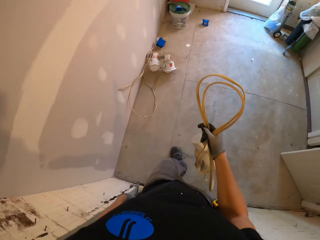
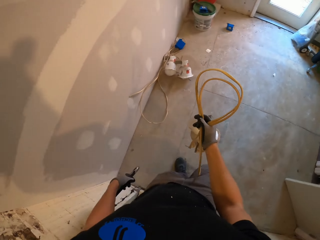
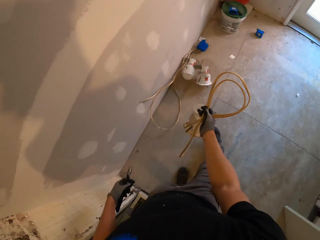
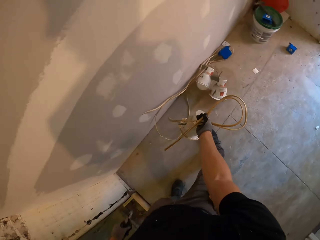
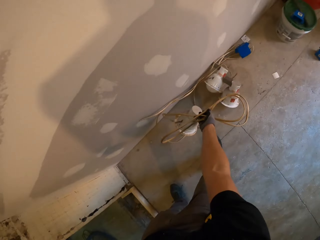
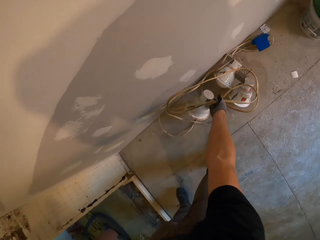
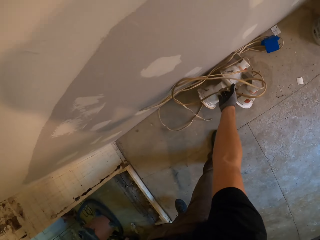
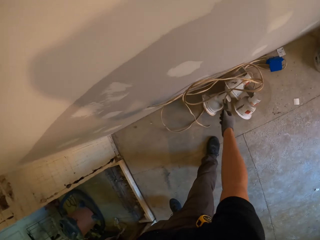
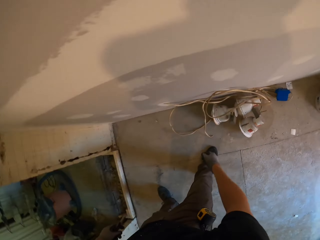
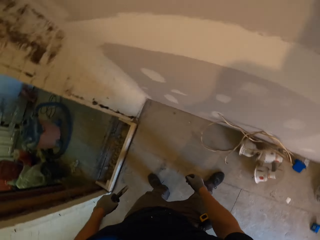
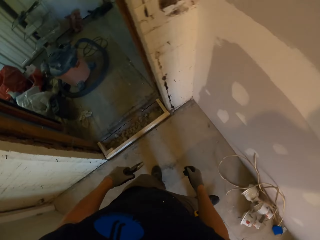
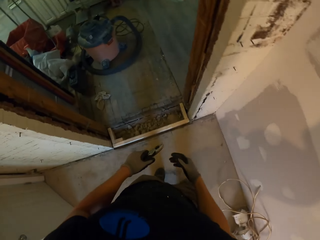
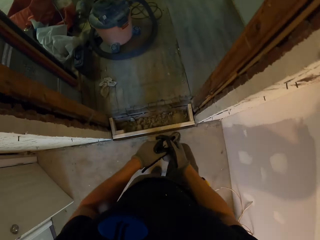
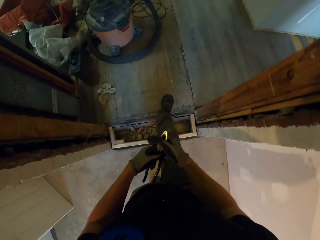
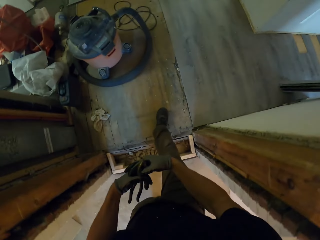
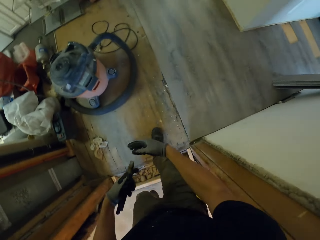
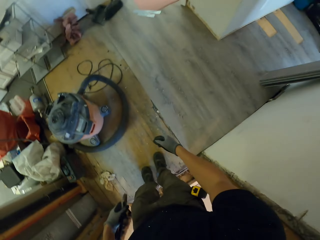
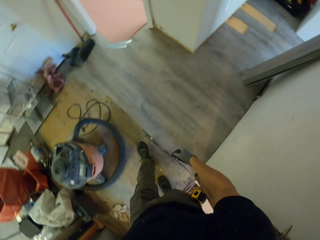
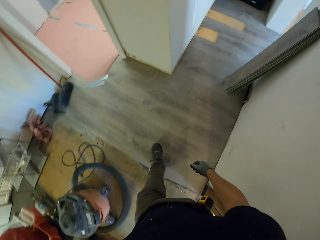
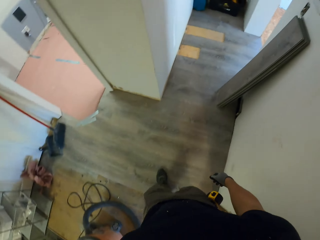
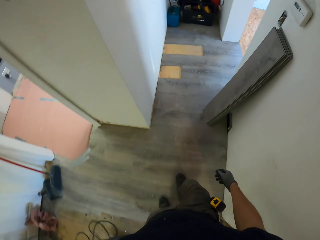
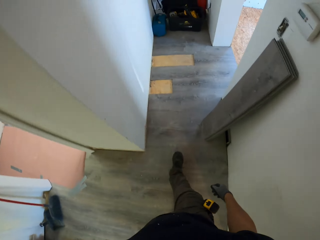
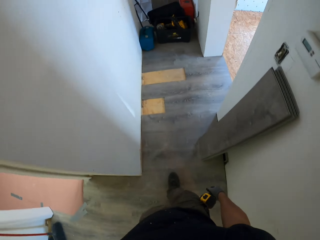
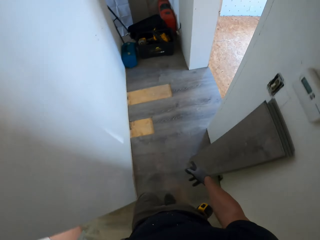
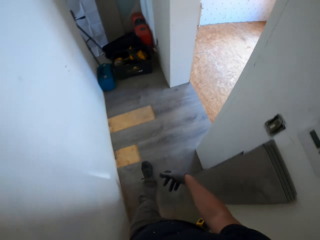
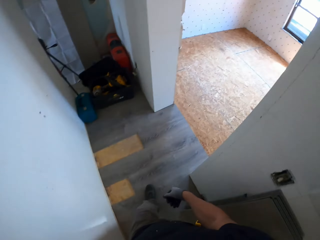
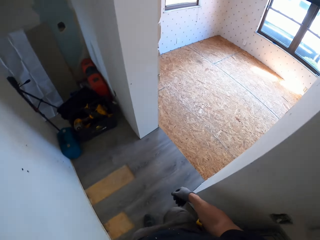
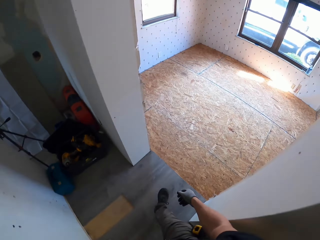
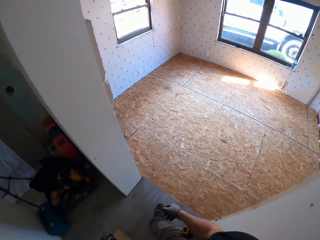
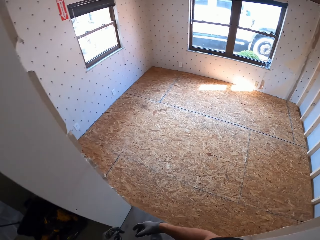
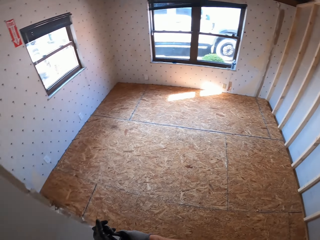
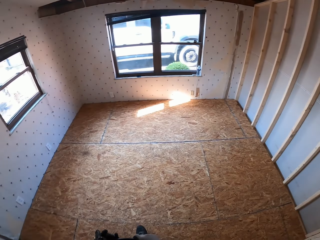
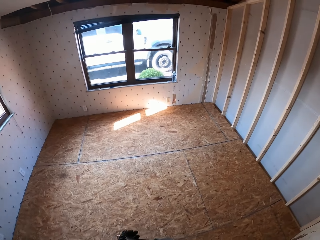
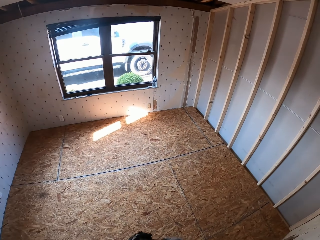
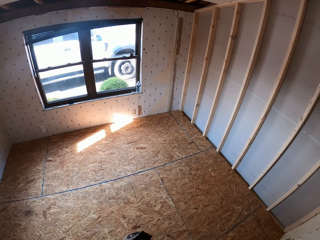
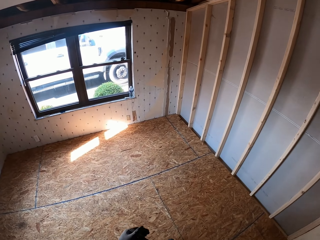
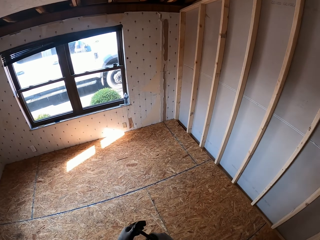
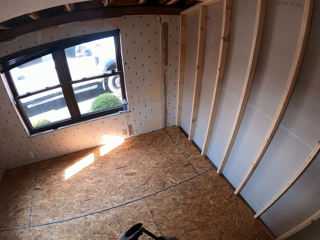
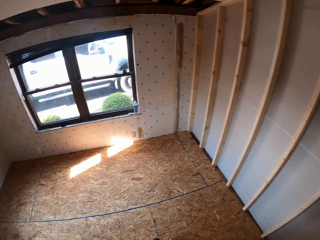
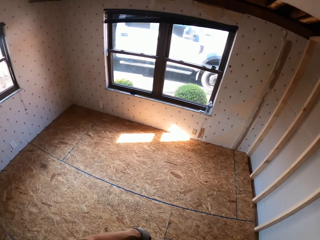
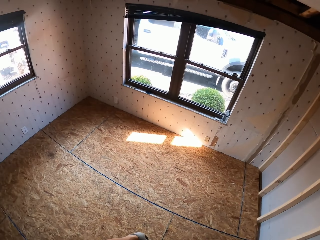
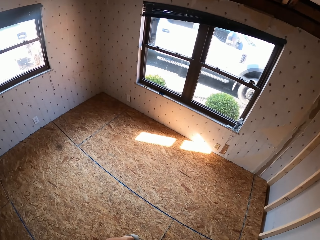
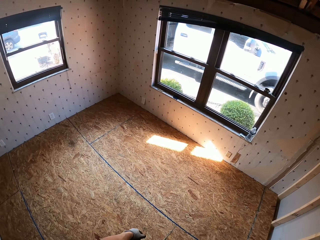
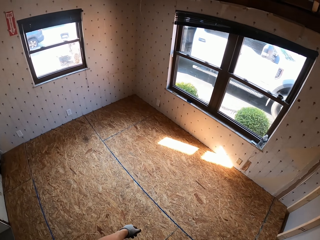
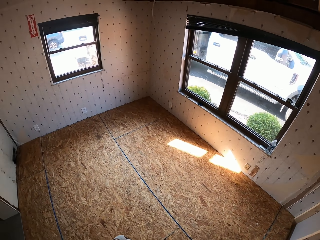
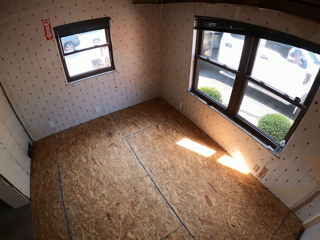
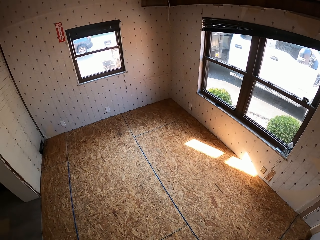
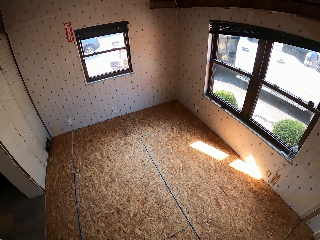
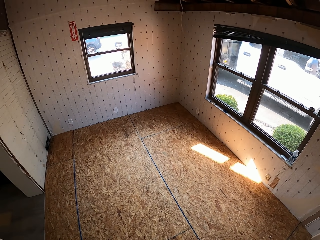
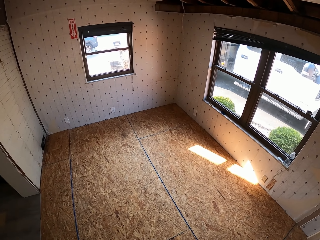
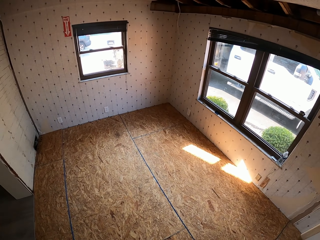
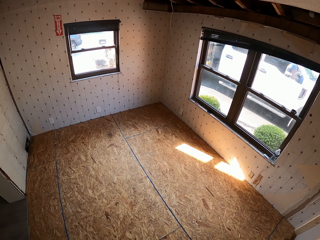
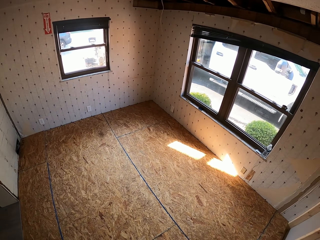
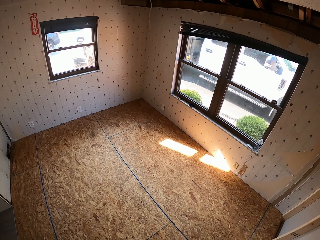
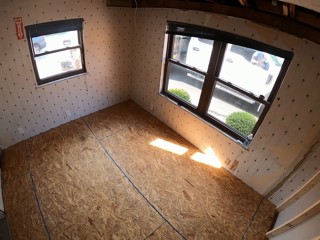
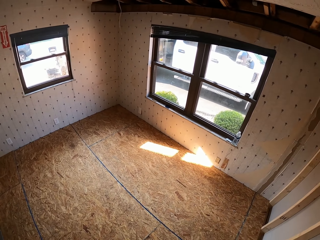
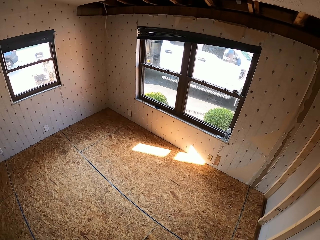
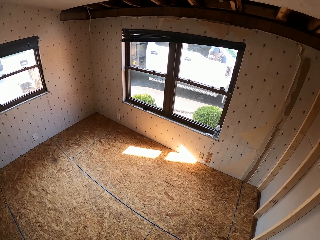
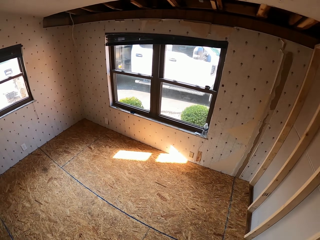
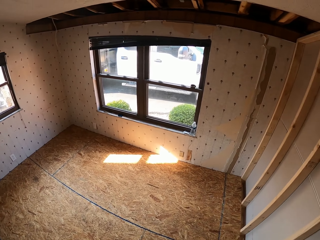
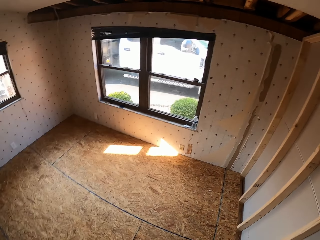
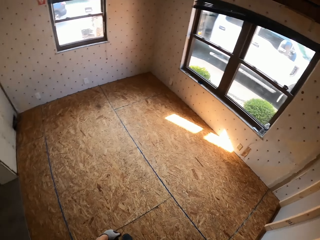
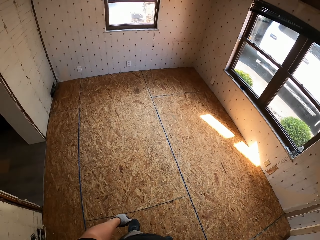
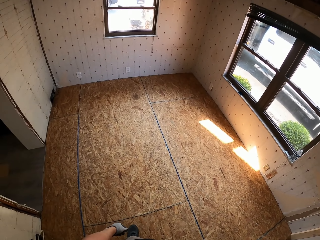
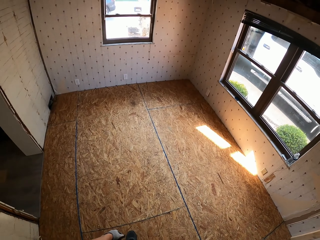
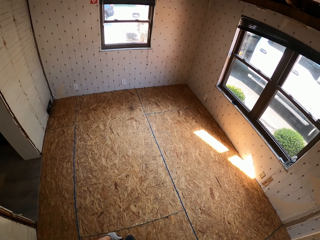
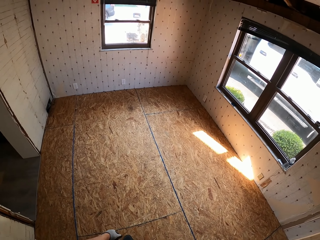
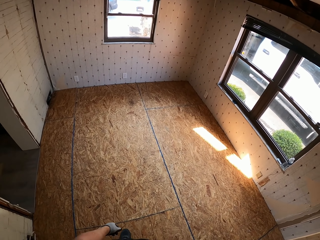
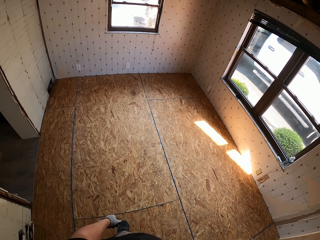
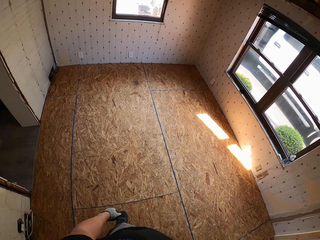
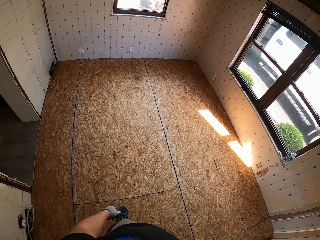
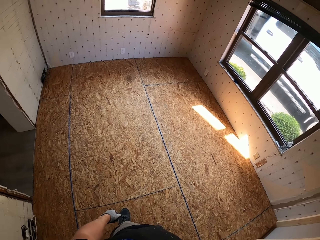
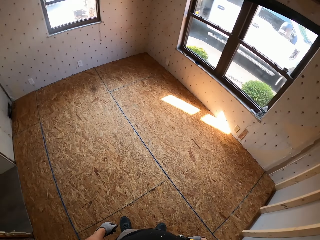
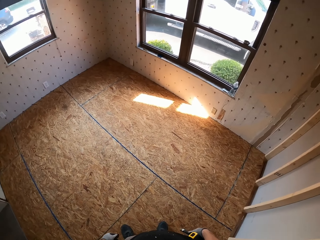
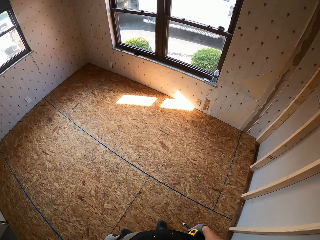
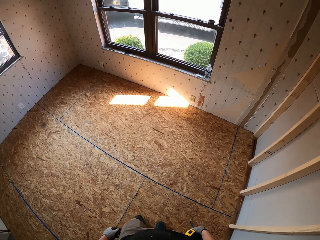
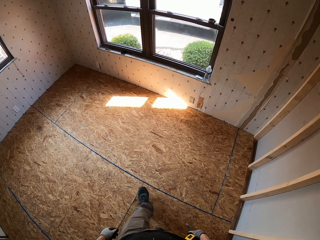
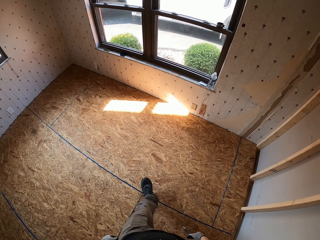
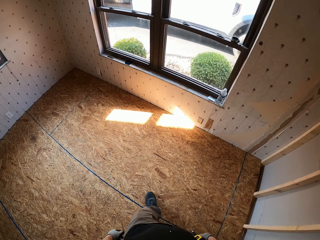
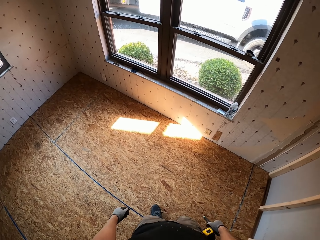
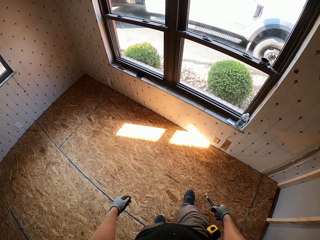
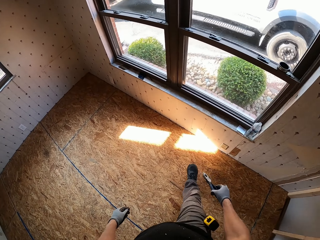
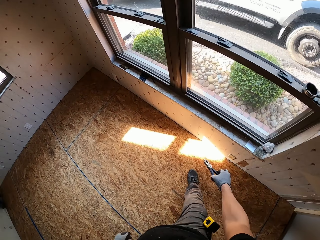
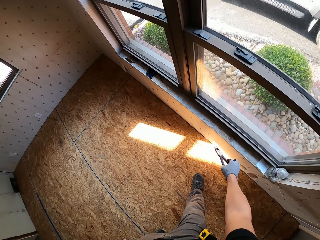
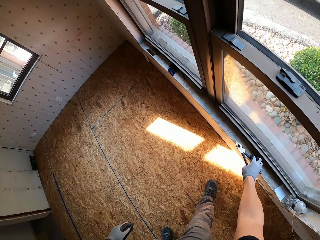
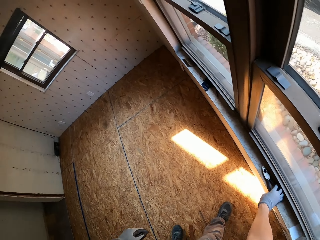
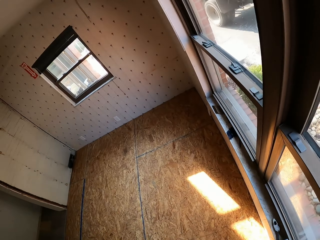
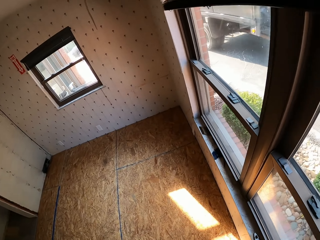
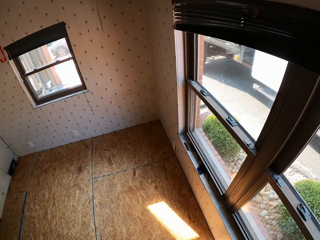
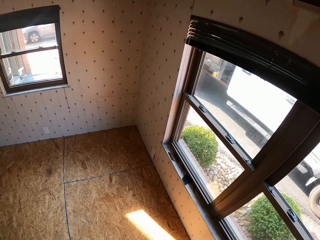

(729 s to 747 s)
The camera wearer places the wire and a bulb on the floor. They walk in the room. They place pliers on the window base.

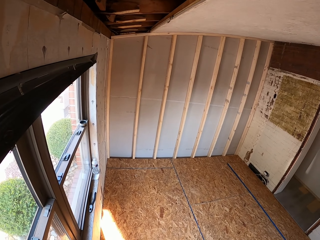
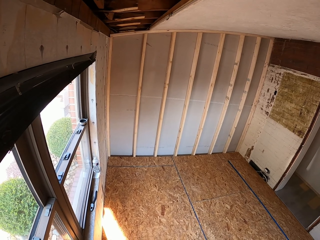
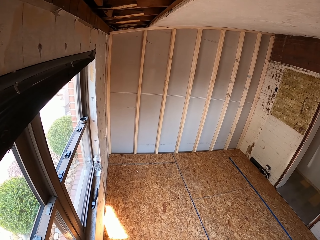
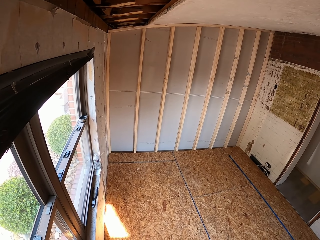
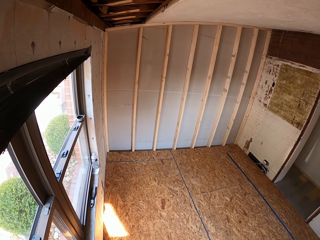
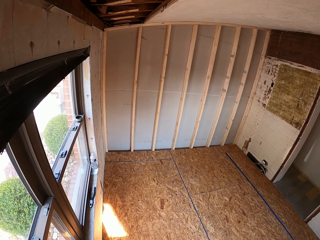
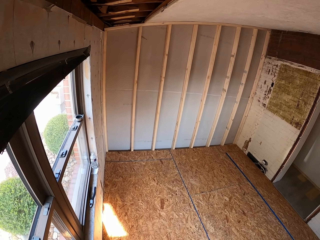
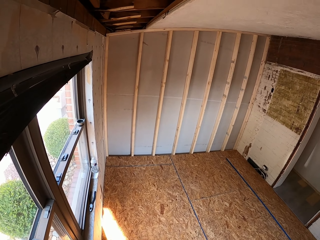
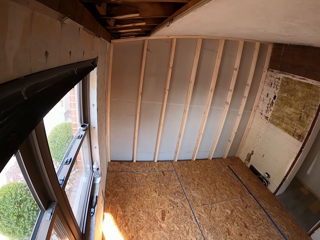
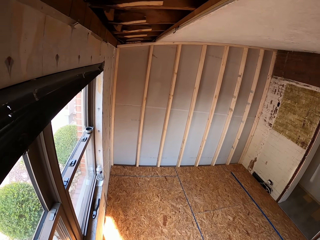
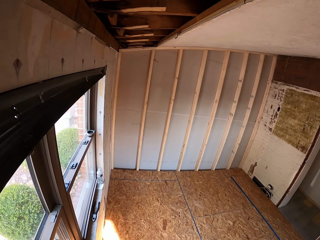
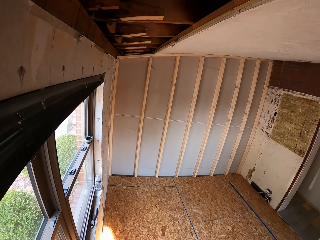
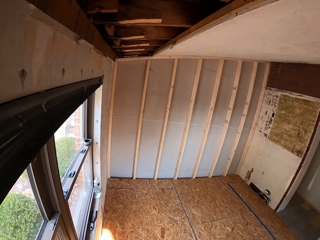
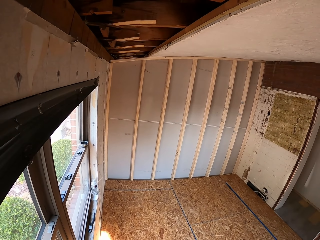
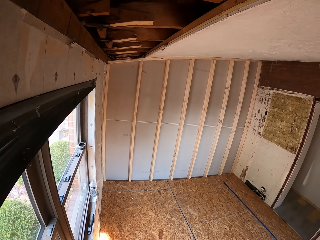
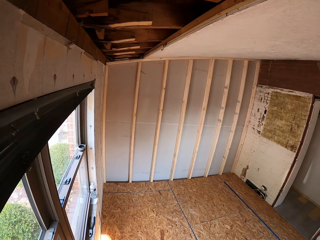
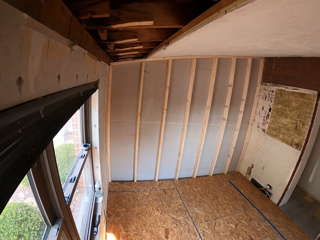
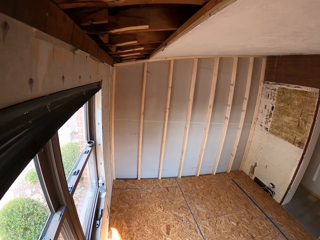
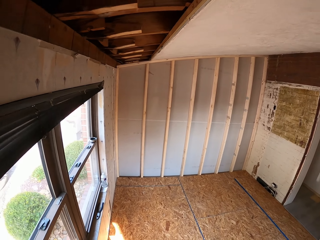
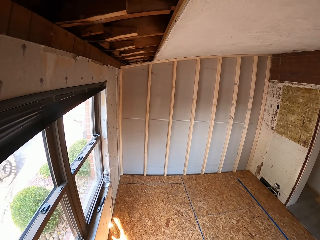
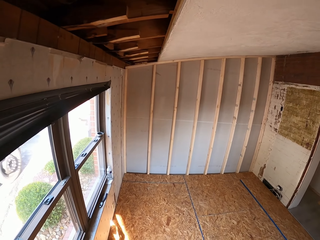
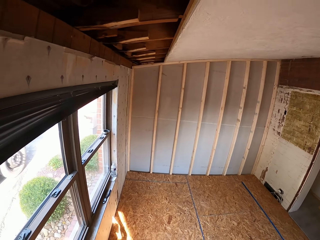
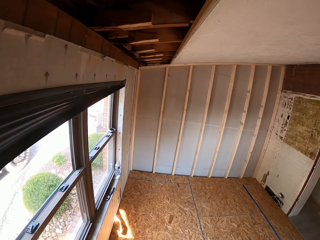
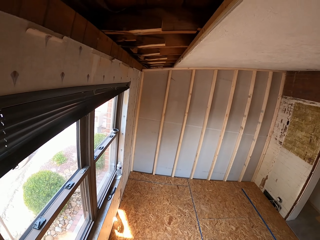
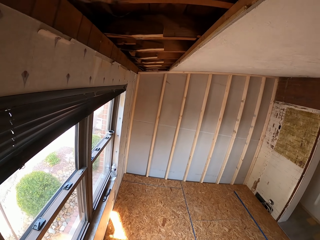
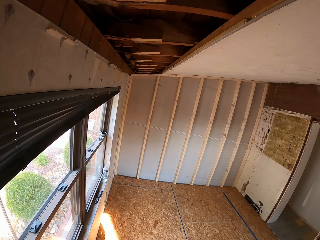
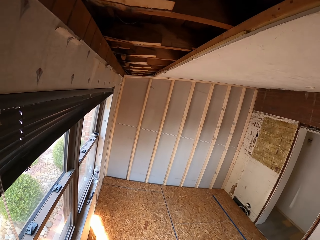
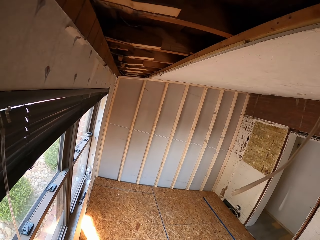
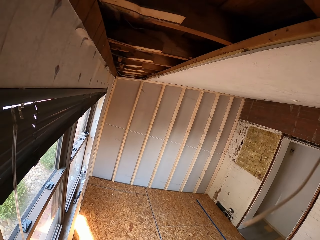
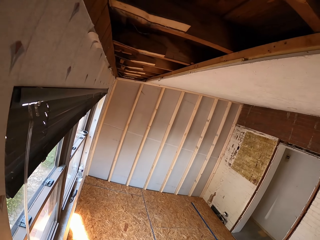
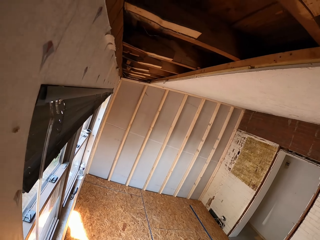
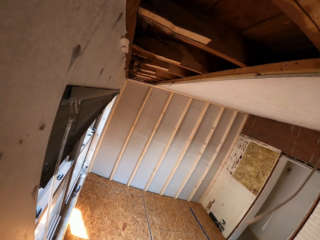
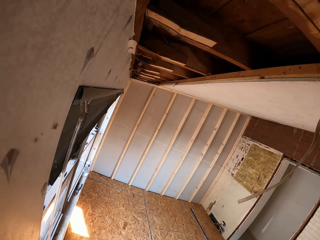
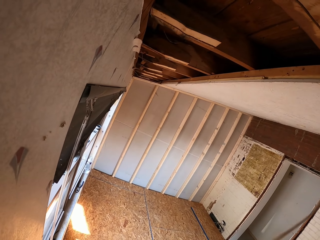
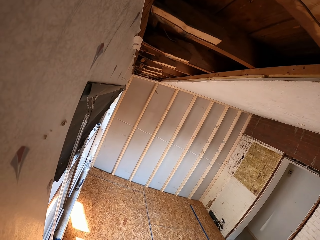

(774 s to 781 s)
The camera wearer stares in the room.
